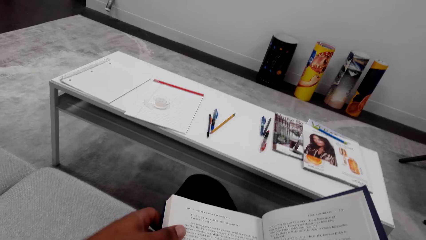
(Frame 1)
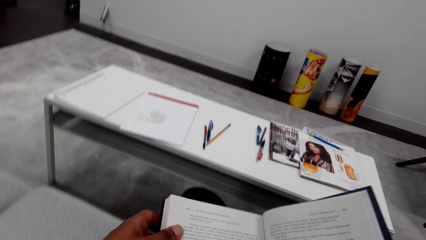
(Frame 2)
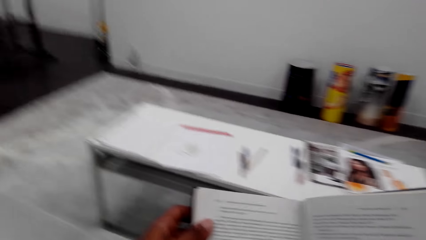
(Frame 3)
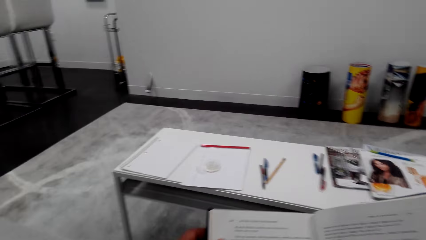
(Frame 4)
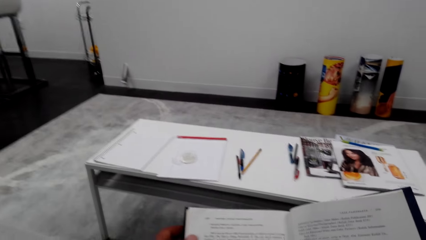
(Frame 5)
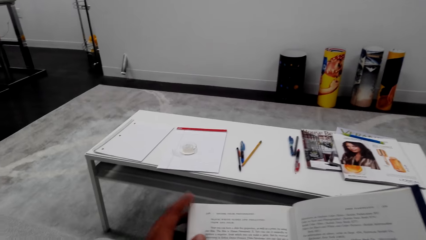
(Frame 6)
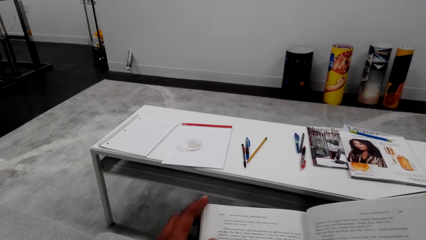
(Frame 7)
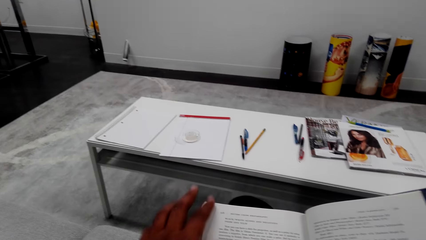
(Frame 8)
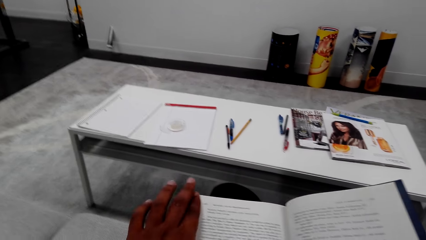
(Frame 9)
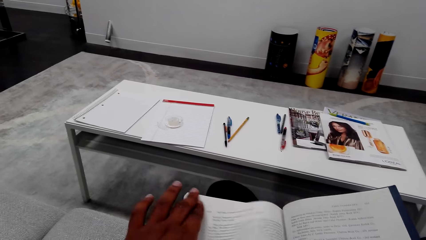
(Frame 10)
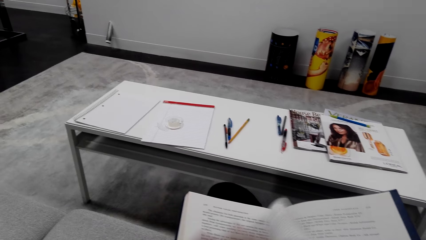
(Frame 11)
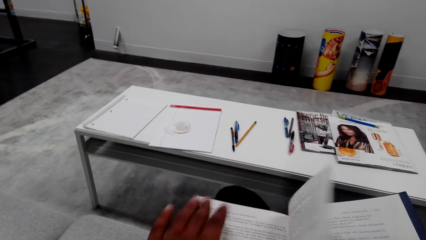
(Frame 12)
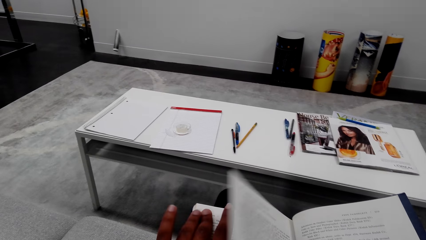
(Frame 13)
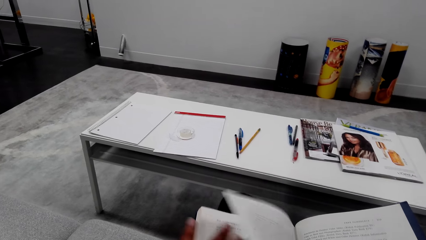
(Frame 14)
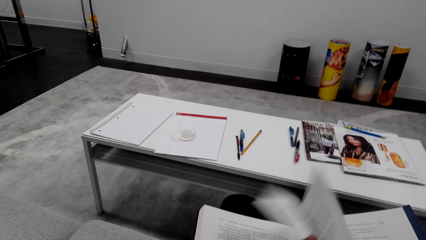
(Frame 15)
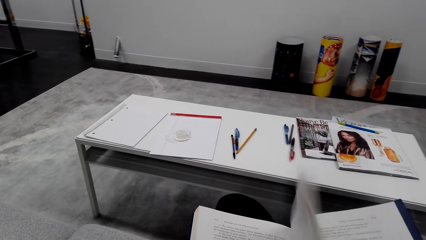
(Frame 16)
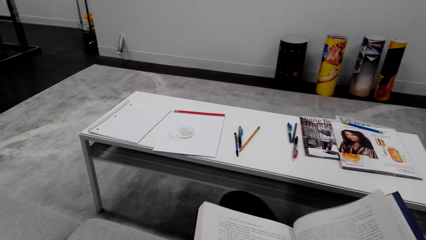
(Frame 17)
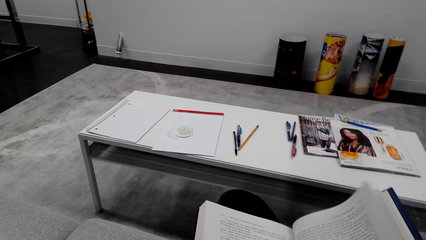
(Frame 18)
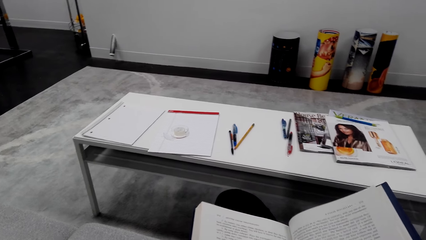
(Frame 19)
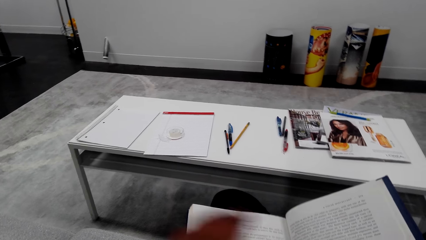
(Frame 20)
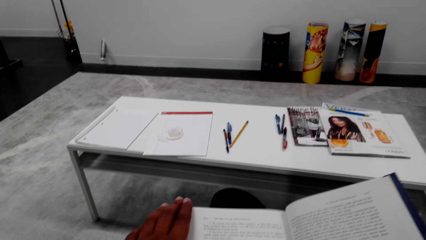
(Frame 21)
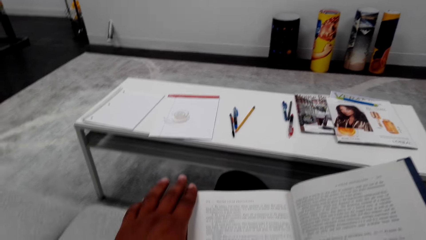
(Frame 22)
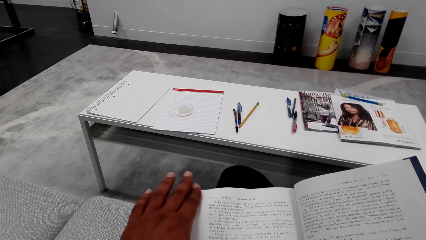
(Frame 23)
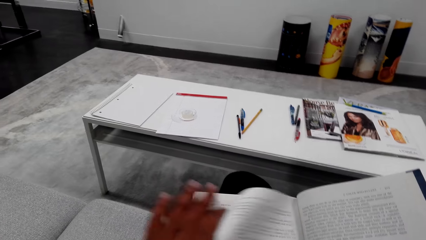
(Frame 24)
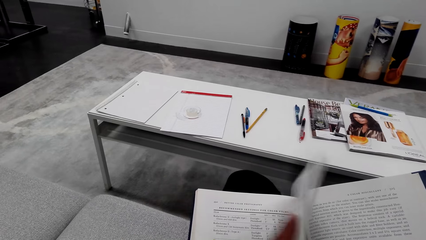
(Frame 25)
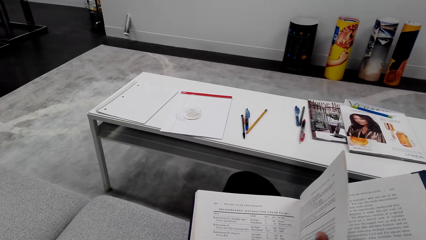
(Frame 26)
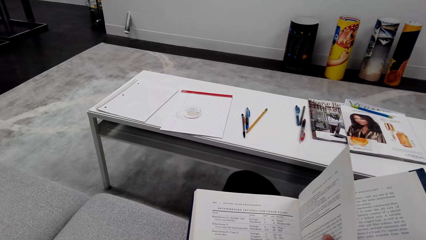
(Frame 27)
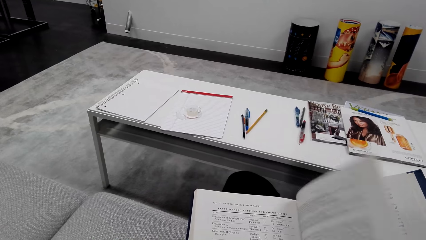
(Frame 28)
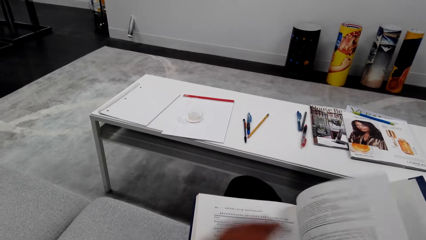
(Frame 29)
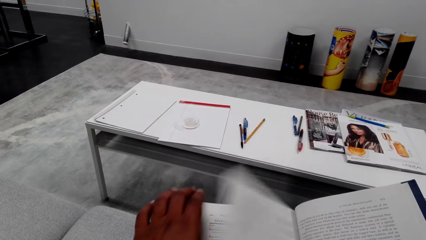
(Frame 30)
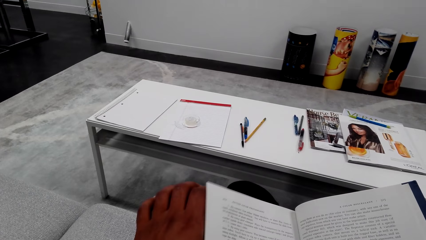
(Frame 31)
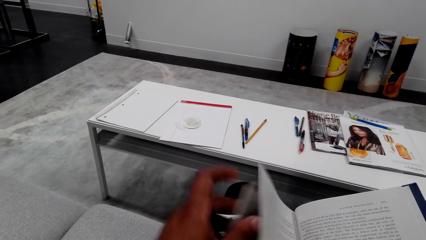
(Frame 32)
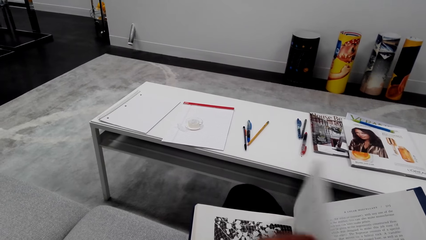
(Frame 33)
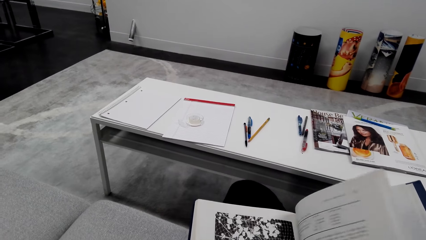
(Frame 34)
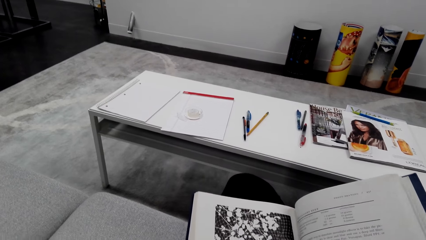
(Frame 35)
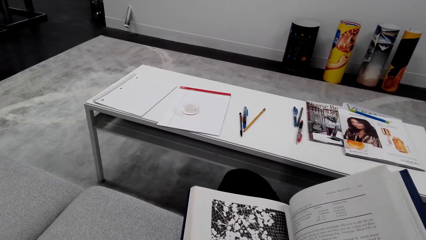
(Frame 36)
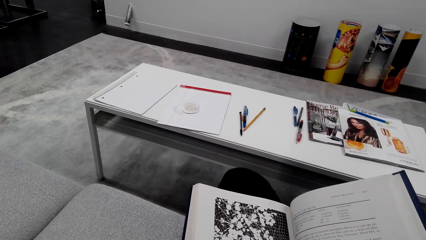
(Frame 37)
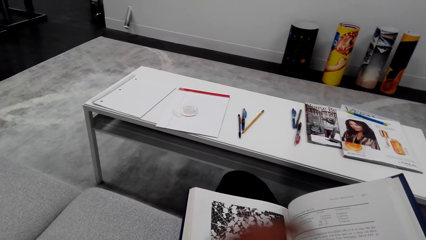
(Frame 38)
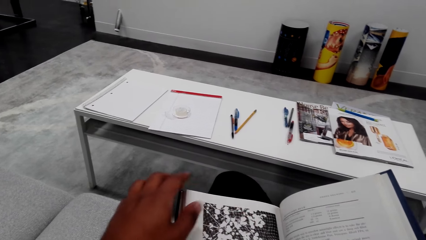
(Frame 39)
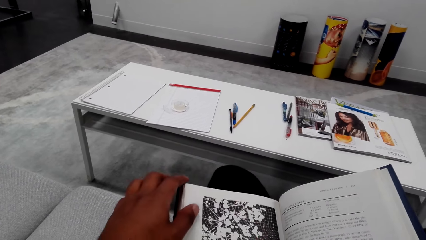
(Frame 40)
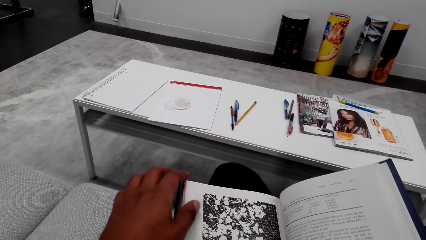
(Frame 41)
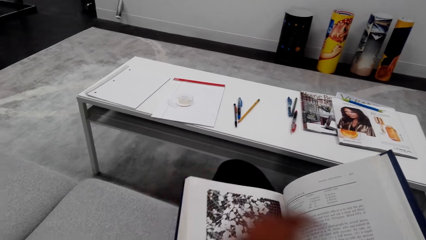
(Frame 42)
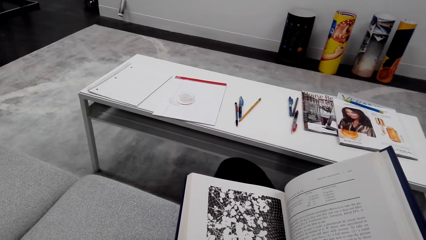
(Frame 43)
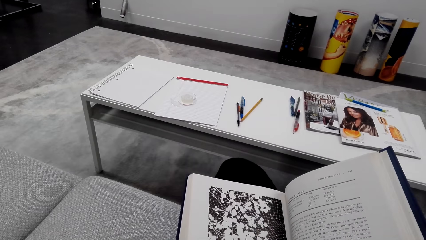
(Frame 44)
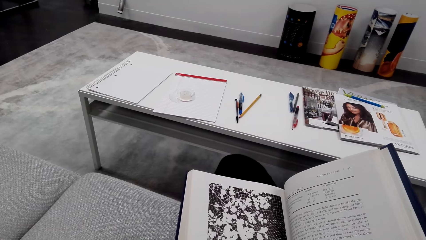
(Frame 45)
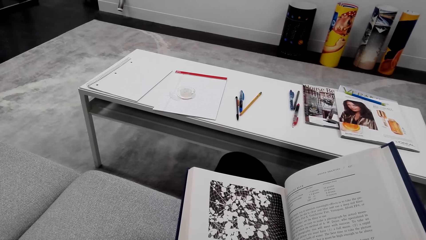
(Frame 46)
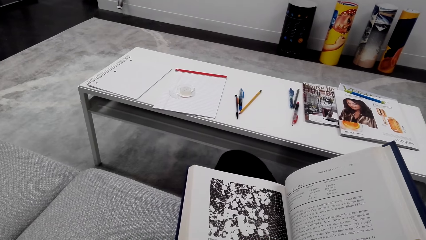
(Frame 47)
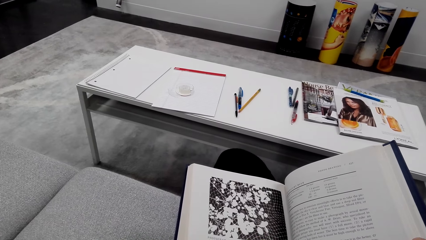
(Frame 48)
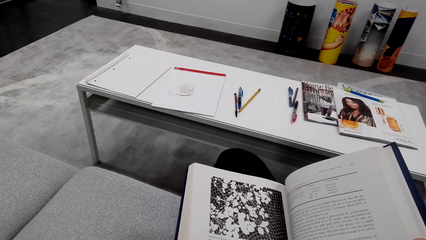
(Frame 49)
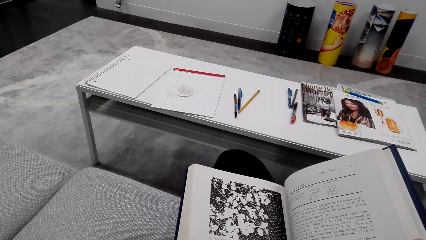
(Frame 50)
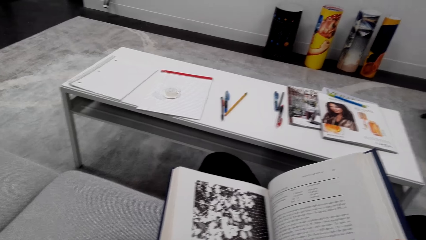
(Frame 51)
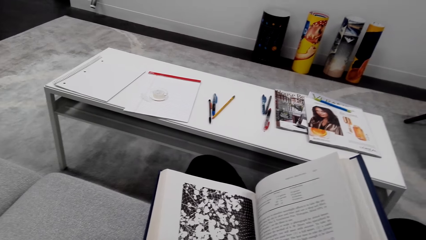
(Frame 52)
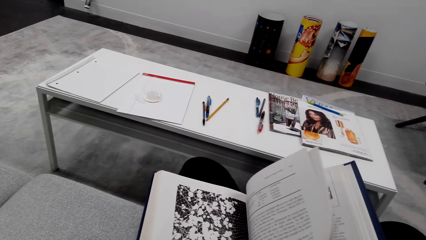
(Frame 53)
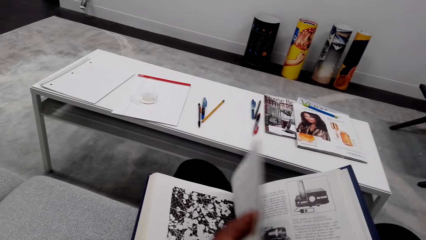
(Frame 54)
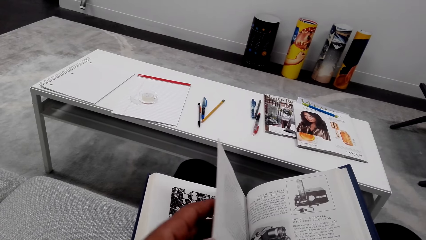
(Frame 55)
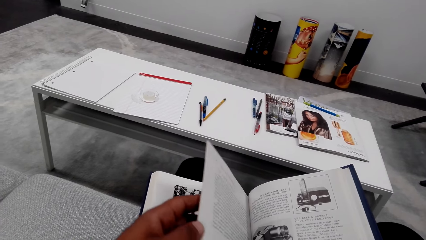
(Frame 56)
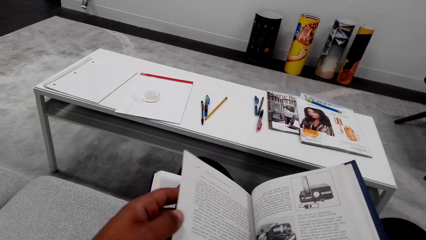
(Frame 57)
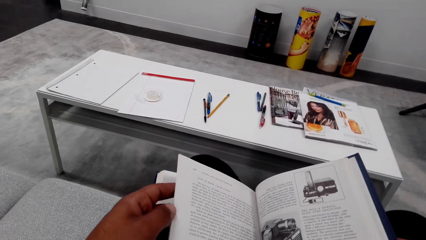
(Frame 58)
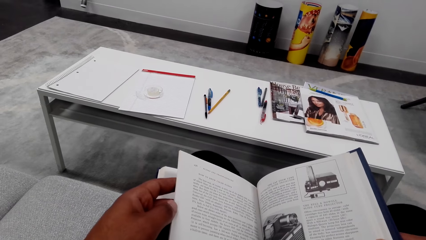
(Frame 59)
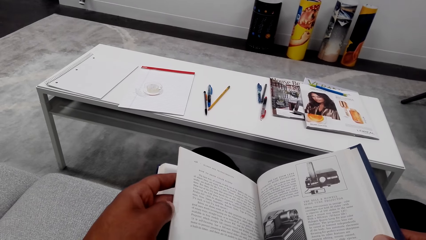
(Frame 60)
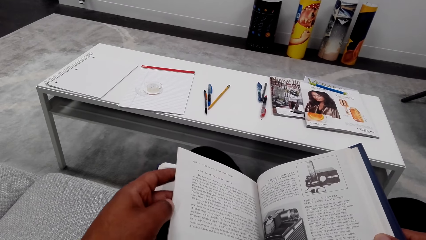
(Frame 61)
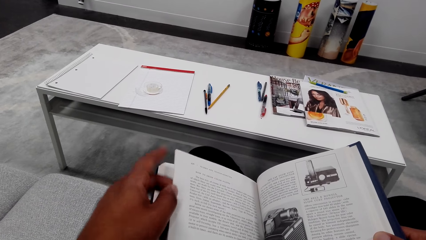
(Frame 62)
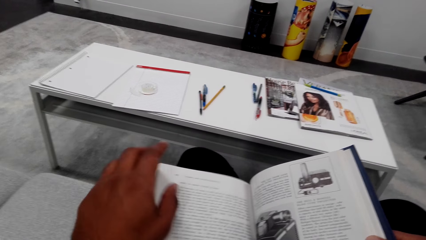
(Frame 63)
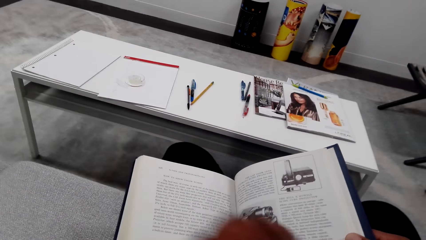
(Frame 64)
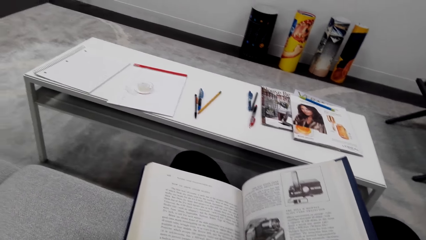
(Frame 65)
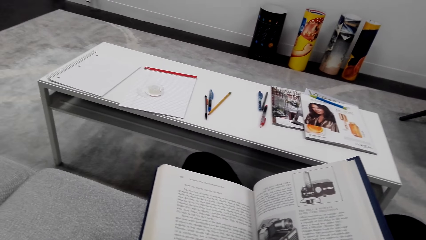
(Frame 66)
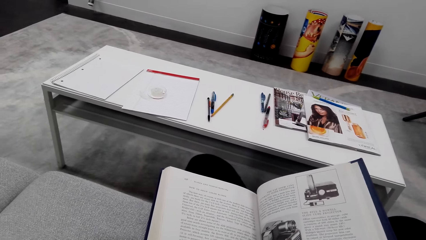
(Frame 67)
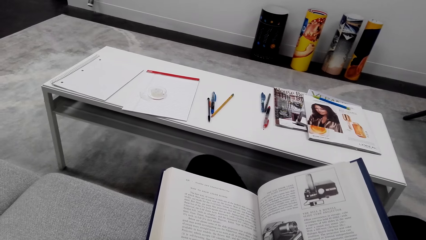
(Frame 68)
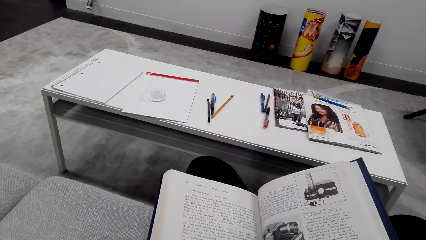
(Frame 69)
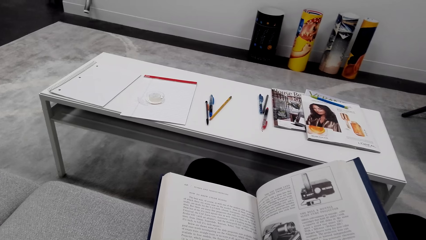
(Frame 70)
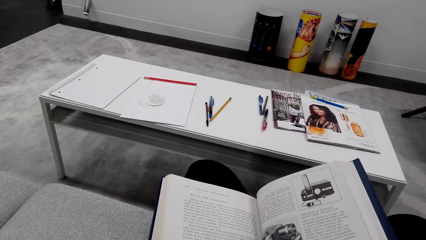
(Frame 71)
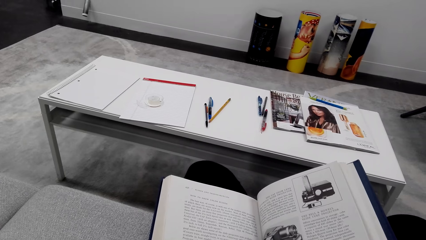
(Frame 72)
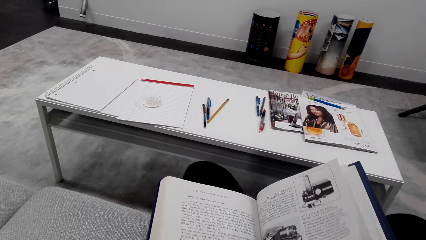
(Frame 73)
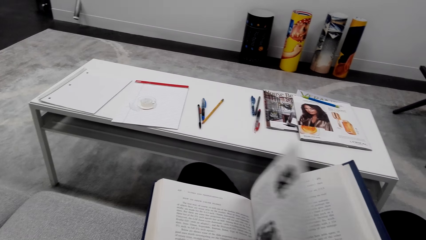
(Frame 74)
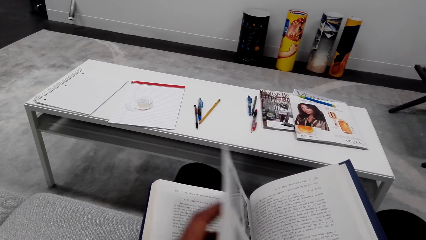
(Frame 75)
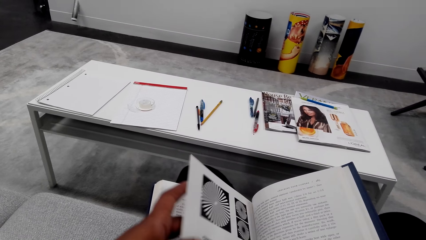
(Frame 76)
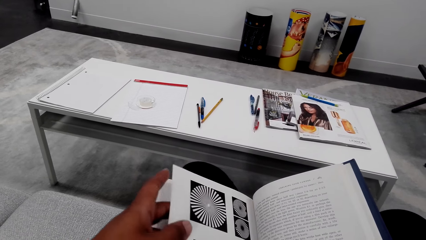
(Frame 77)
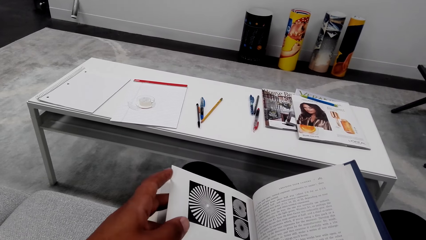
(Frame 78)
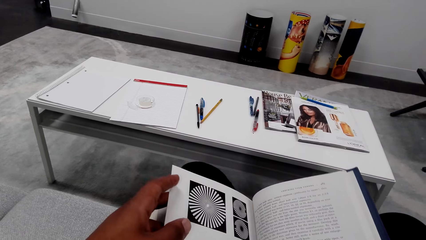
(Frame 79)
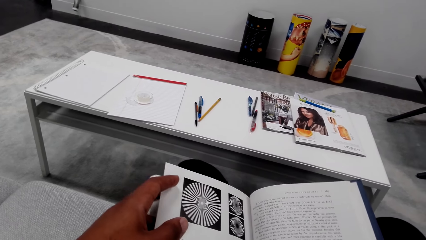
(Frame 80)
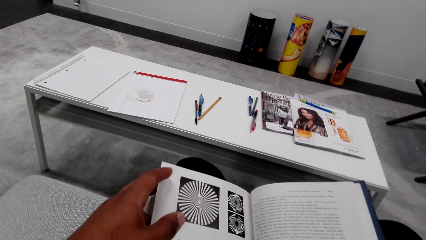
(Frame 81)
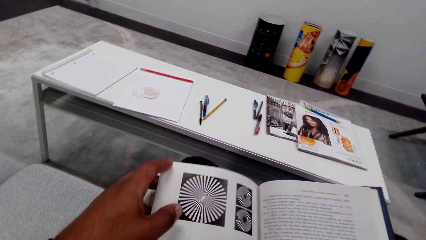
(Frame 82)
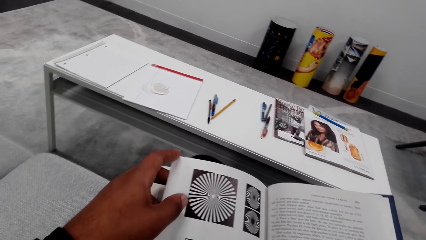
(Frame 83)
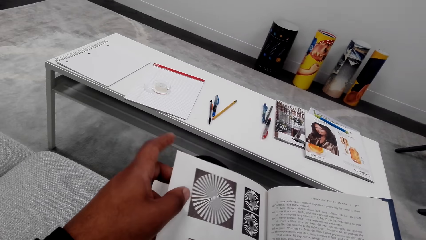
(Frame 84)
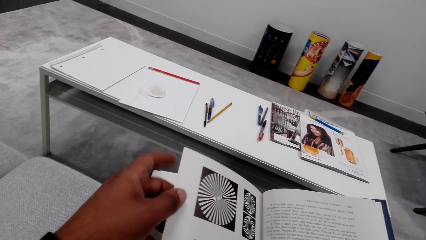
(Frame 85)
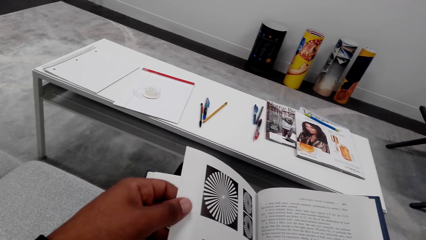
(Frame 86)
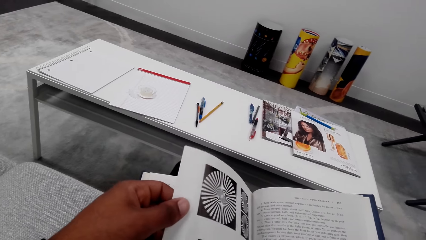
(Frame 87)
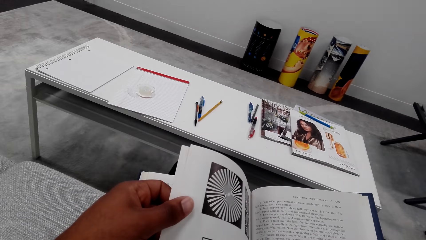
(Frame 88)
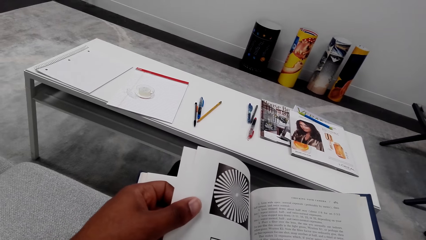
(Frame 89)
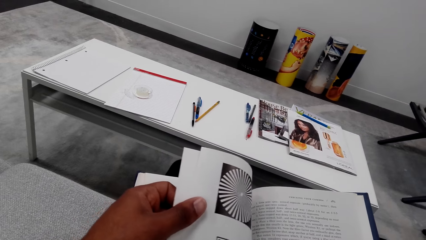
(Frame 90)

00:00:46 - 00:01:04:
The camera wearer moves the left hand. They lift a book. They read the book. They turn the page of the book. They move the left hand. They read the book. They turn the page of the book. They move the left hand. They turn the page of the book. They read the book. They move the left hand. They read the book. They move the page of the book. They read the book. They move the left hand. They read the book. They turn the page of the book. They read the book.
